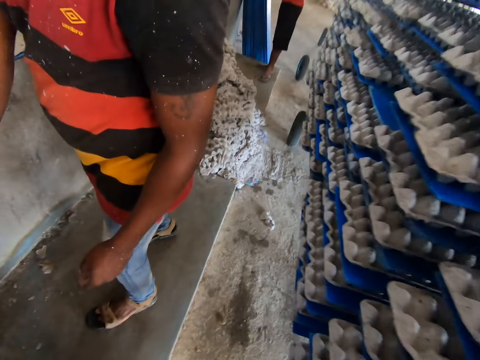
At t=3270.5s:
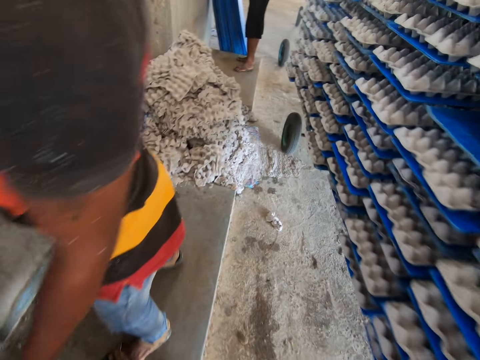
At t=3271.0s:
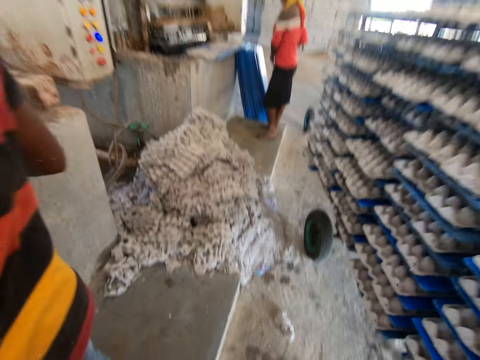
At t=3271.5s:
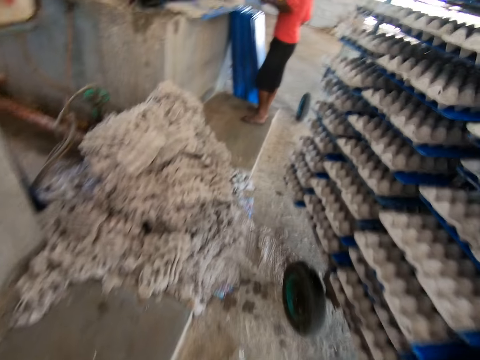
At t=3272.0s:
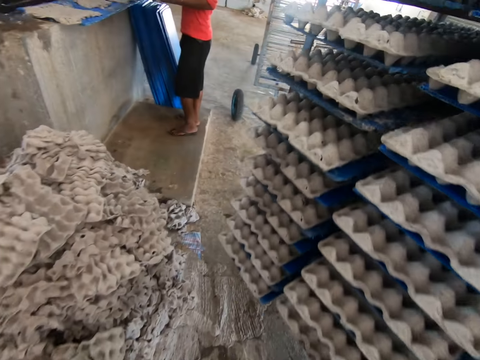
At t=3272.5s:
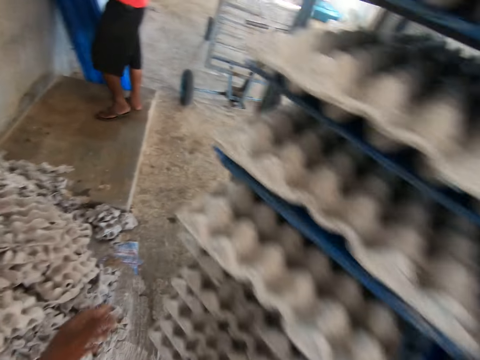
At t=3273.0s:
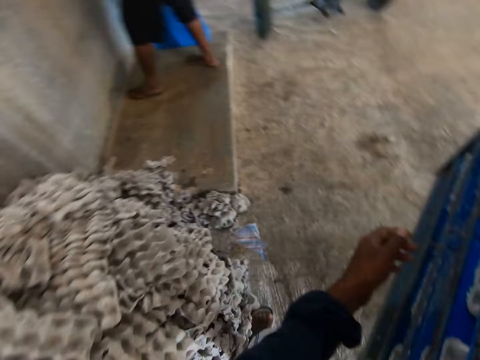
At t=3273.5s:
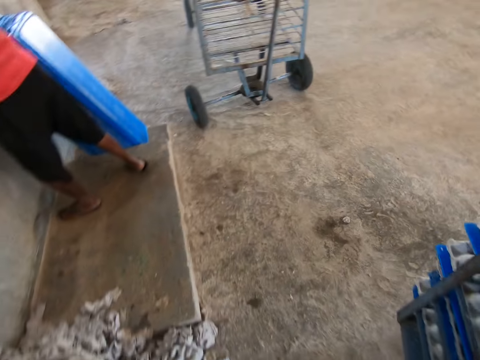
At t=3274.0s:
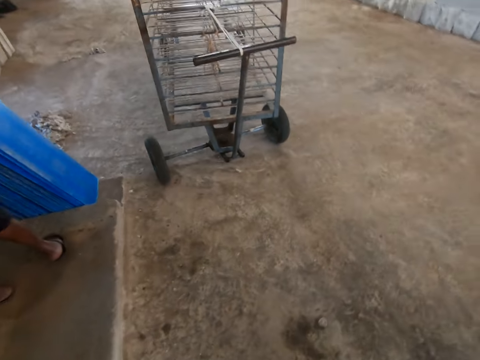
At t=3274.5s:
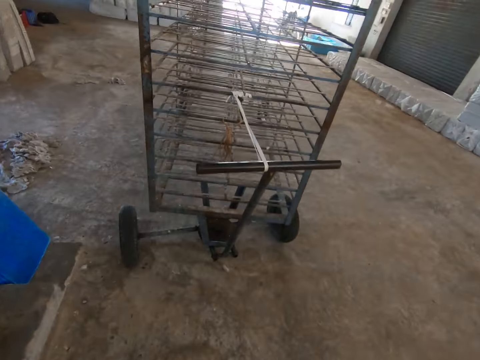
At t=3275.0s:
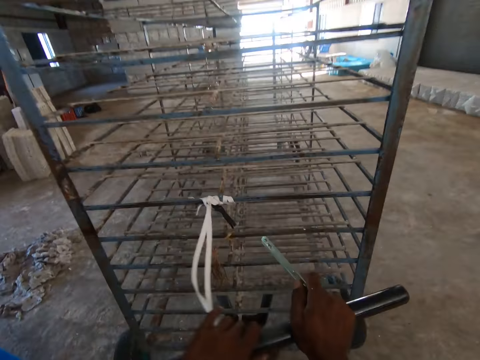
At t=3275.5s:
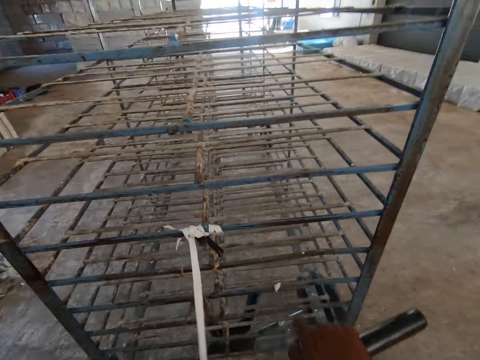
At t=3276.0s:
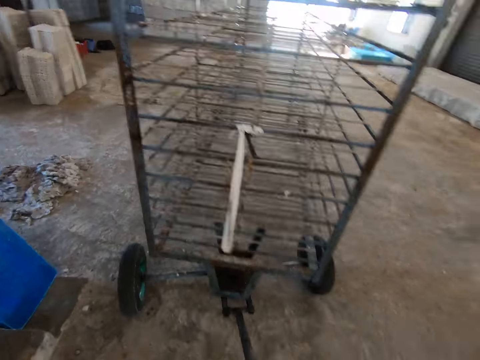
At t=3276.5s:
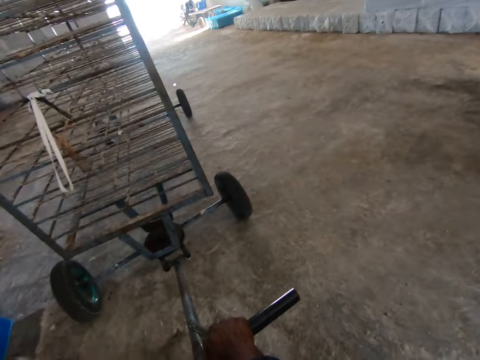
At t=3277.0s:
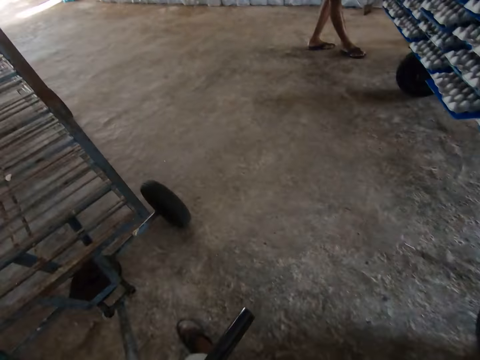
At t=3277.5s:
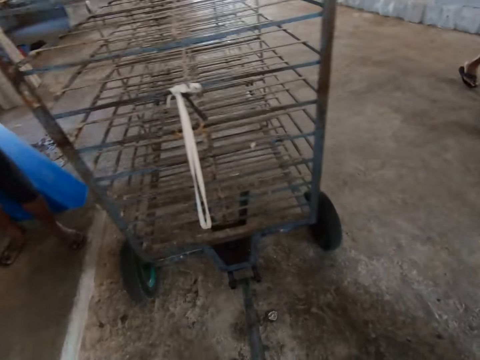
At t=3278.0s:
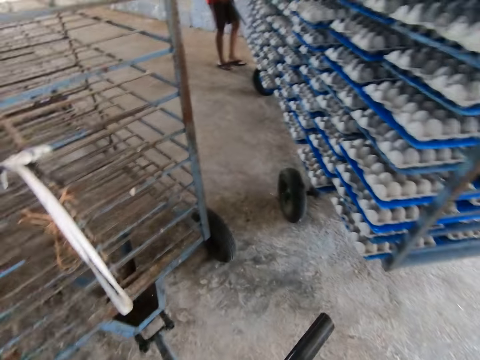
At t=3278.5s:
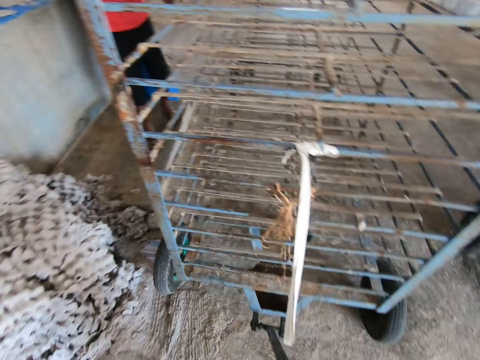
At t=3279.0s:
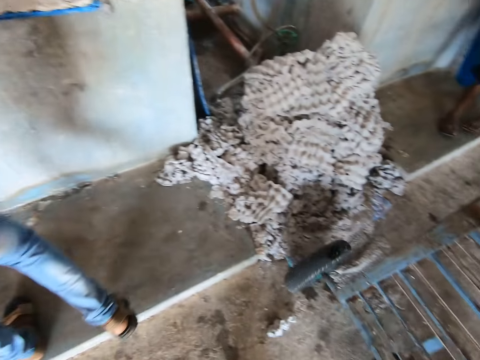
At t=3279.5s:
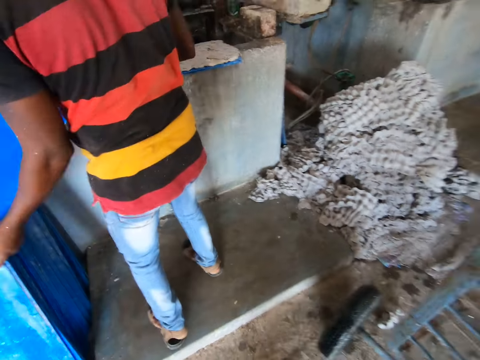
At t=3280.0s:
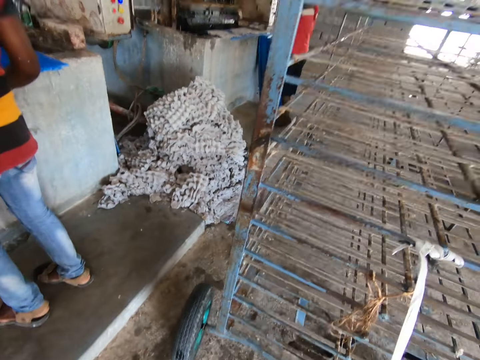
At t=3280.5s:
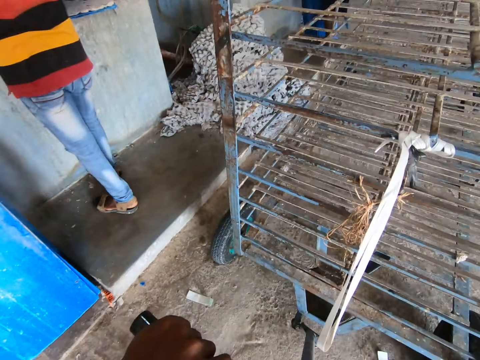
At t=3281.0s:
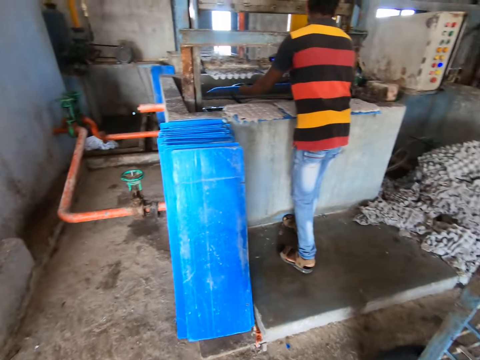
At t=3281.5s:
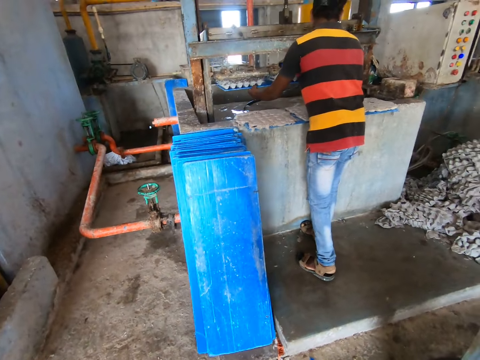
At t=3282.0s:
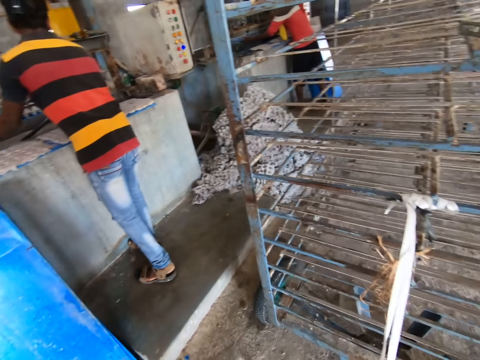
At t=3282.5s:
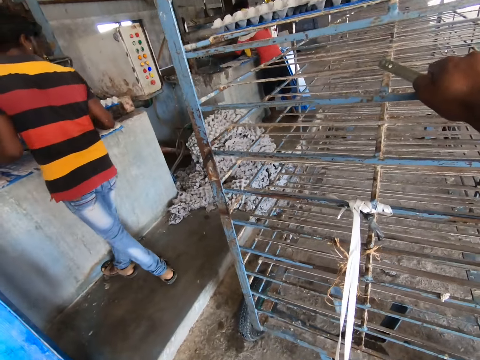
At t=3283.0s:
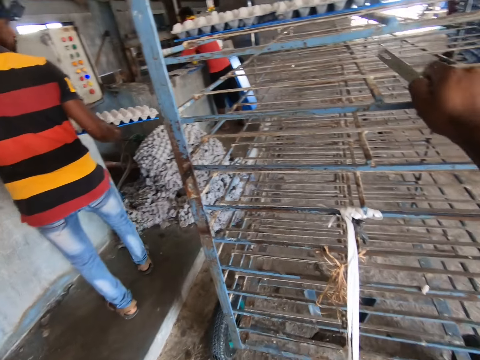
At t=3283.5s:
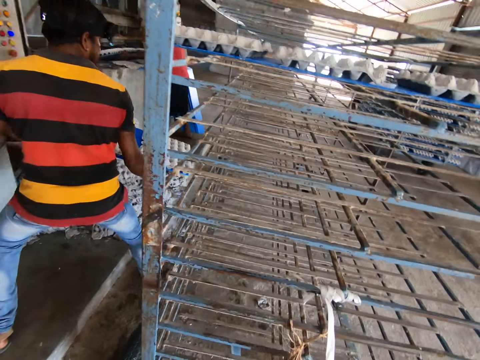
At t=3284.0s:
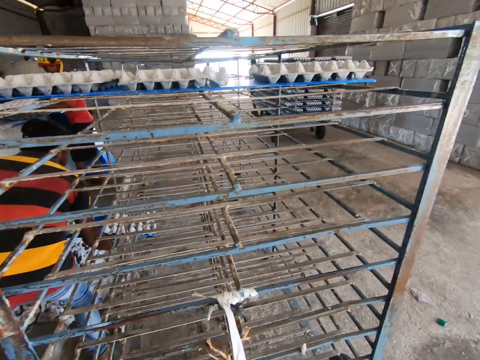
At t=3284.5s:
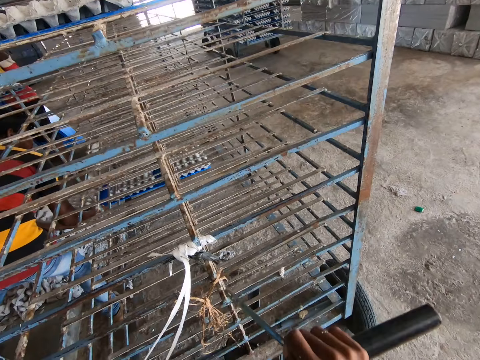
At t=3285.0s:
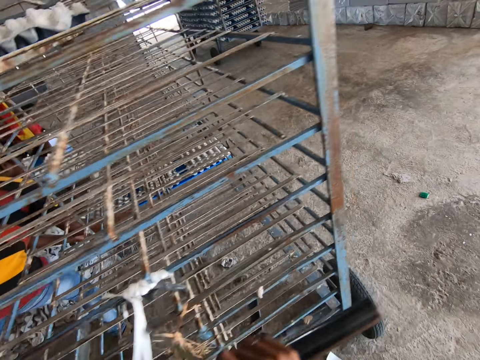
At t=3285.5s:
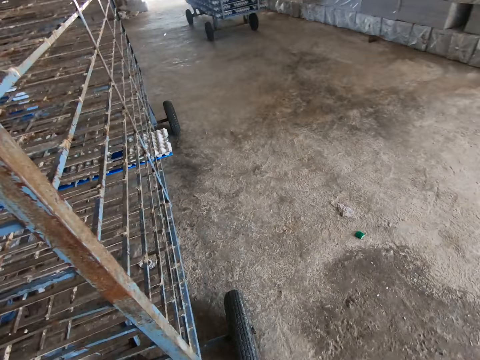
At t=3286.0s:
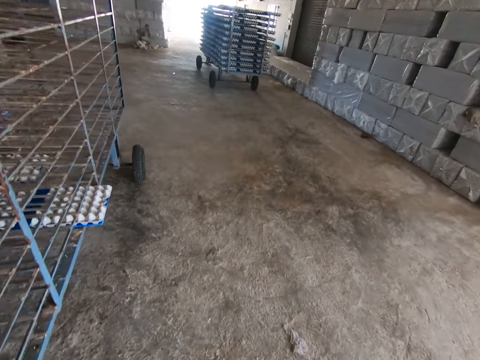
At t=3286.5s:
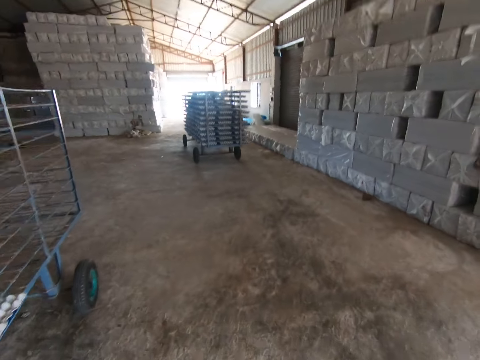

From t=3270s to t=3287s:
The camera wearer walks past a man. Another man picks up a blue tray from the ground with both hands. The camera wearer holds a handle of a mobile rack with both hands. He pulls the mobile rack with the handle in both hands. The first man holds a blue tray with both hands. He places the blue tray in an egg carton machine with both hands. He places the blue tray on the mobile rack with both hands. The camera wearer speaks to the first man.

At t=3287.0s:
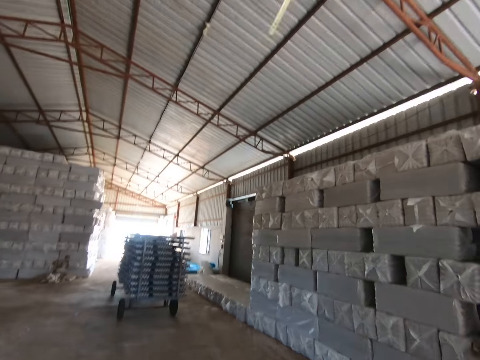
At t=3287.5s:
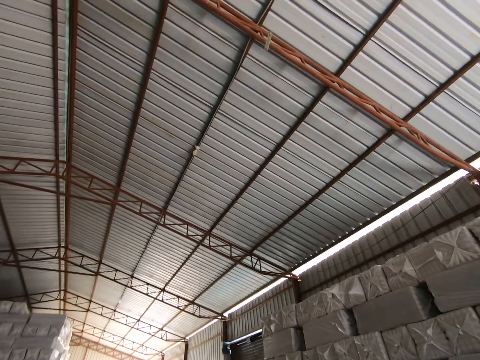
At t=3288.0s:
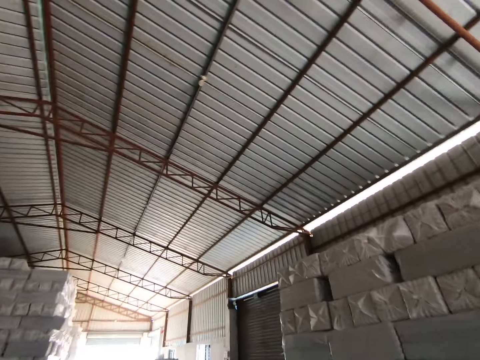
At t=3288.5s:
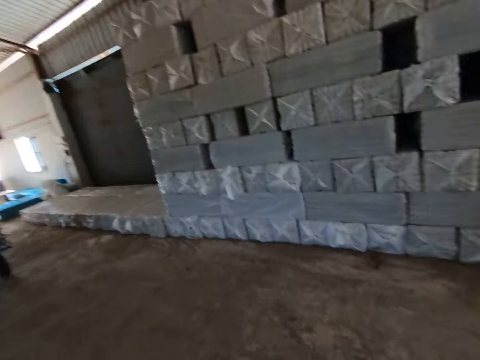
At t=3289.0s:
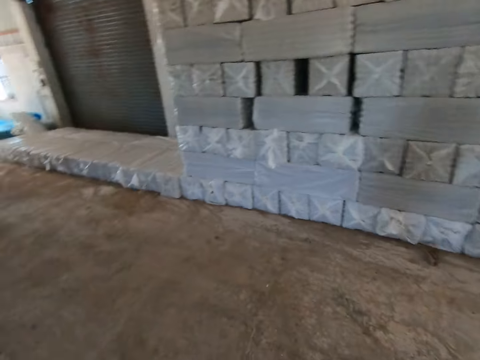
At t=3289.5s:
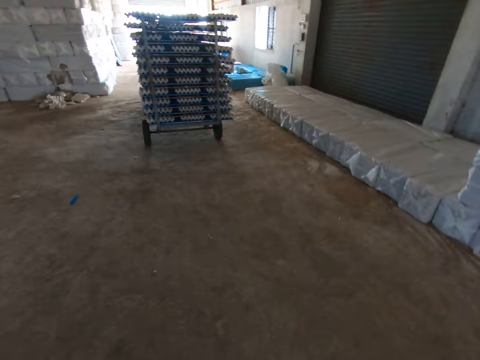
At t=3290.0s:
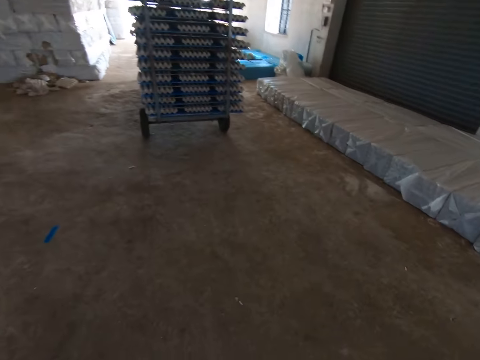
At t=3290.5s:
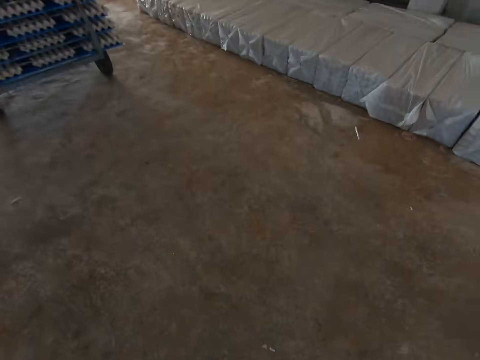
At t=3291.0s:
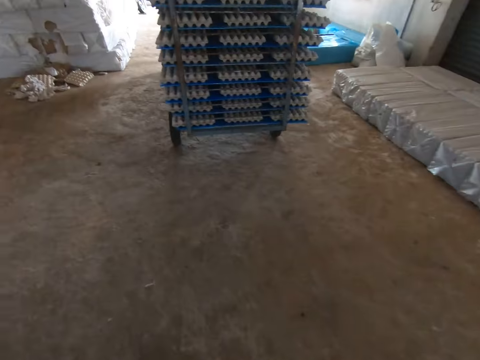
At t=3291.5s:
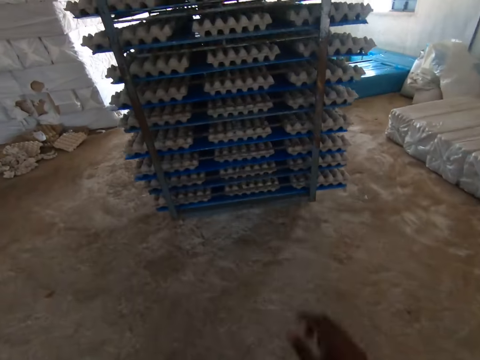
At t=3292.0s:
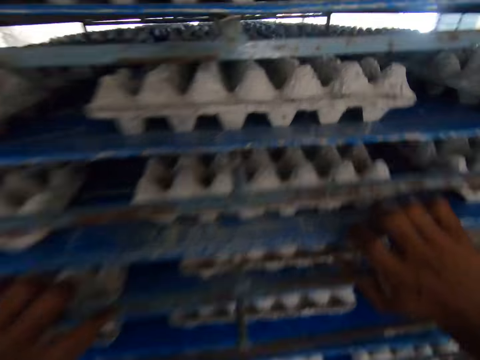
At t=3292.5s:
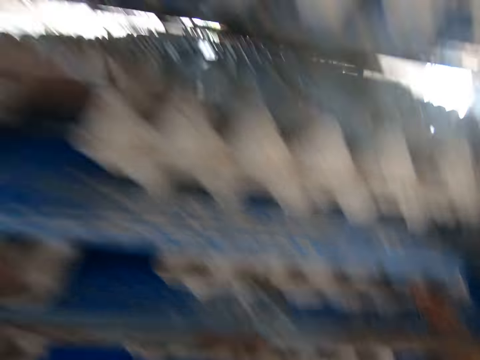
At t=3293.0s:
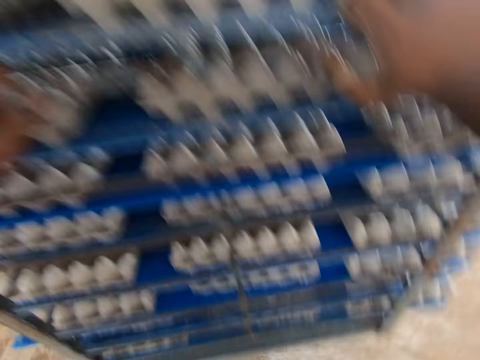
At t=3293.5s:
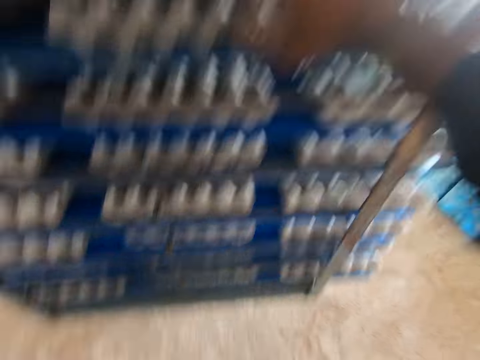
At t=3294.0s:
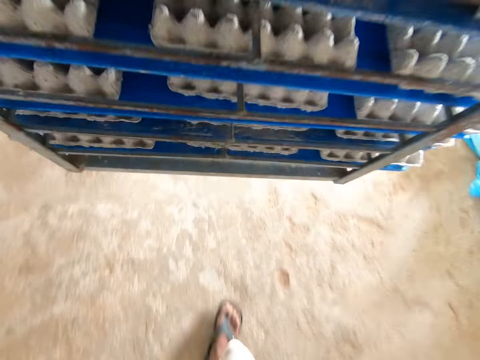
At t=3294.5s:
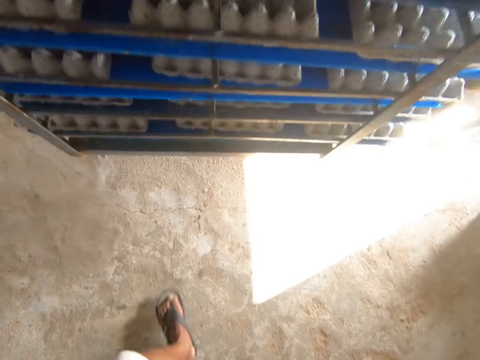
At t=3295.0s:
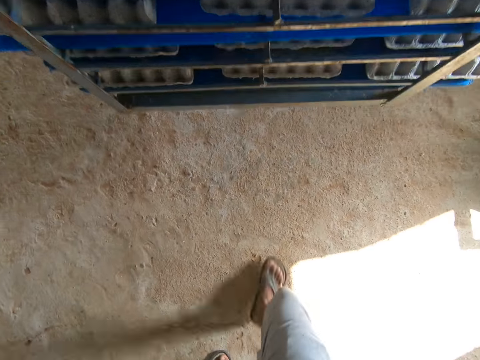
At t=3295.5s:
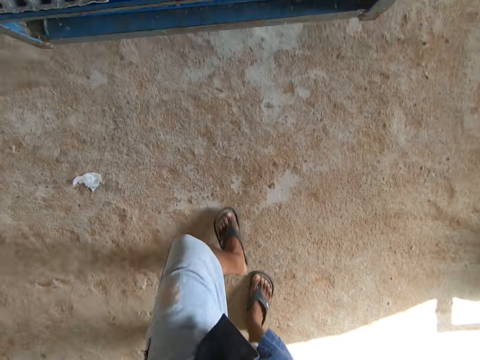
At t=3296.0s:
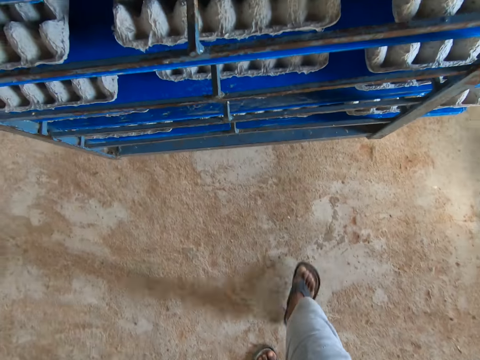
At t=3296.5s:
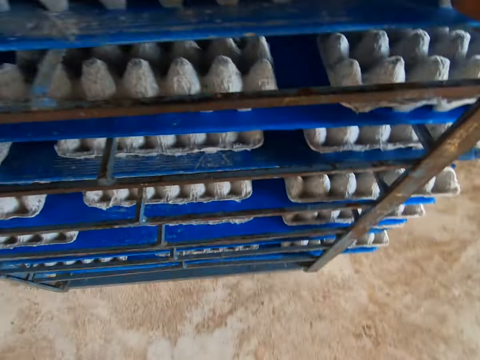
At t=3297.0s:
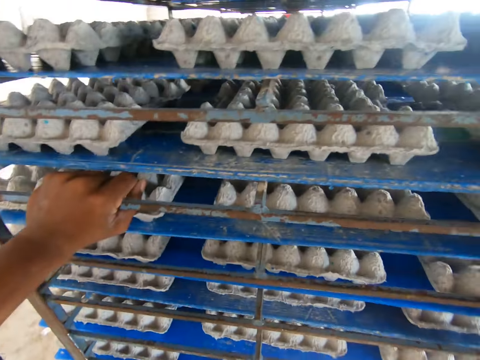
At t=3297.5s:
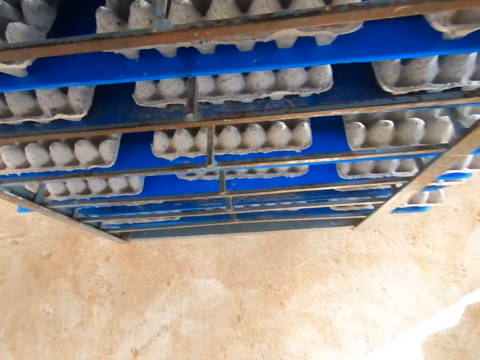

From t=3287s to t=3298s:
The camera wearer moves a mobile rack with both hands.
